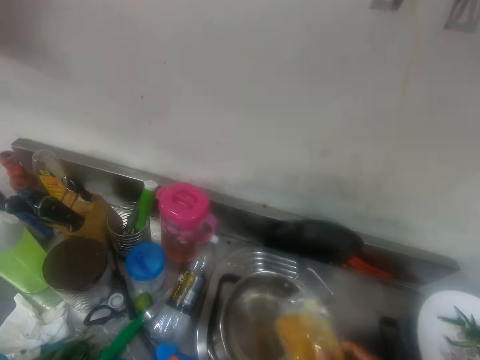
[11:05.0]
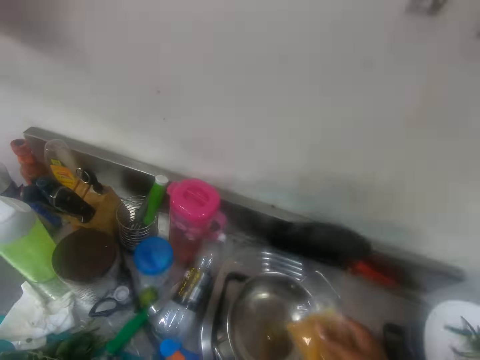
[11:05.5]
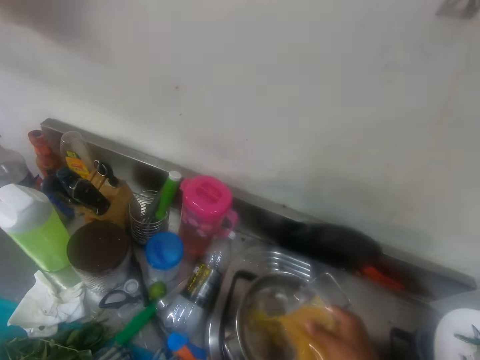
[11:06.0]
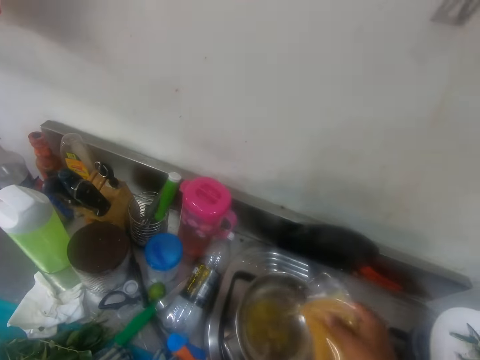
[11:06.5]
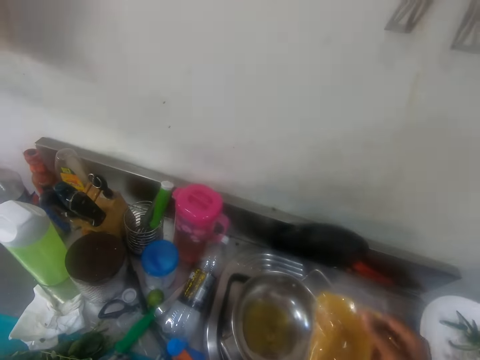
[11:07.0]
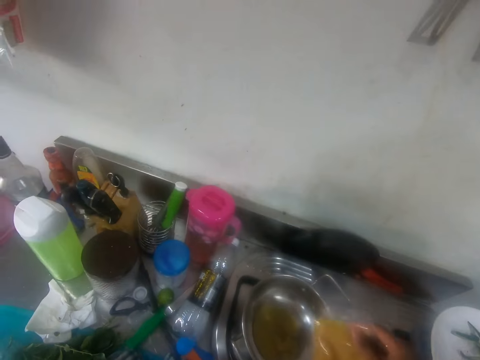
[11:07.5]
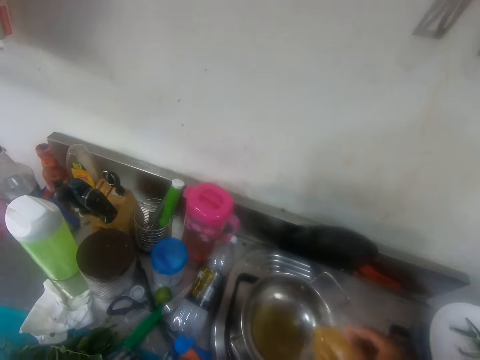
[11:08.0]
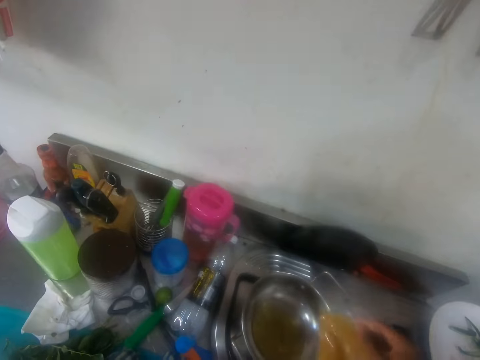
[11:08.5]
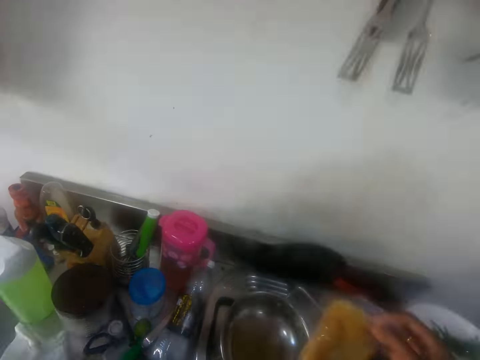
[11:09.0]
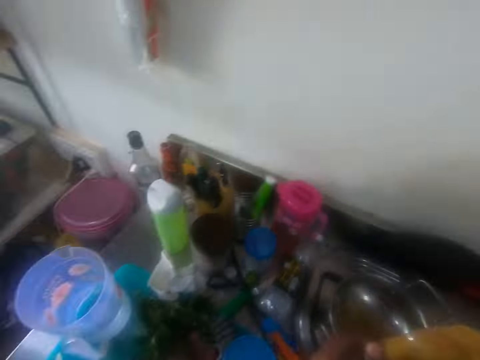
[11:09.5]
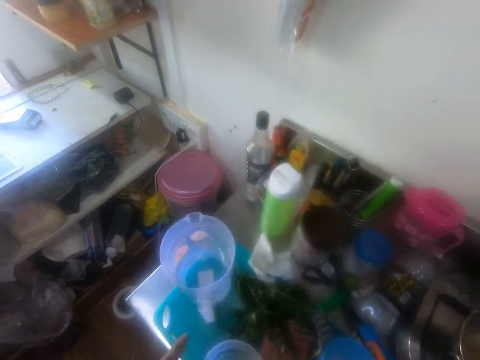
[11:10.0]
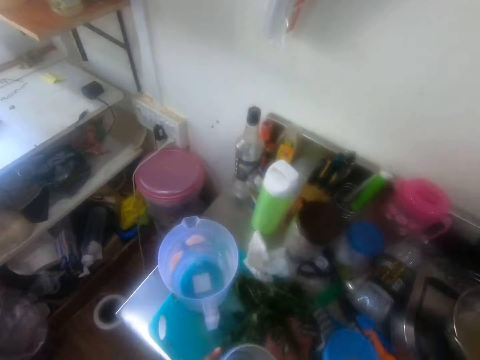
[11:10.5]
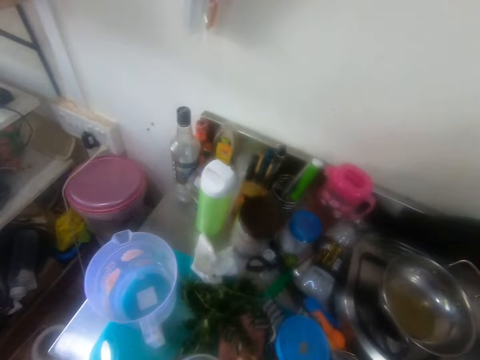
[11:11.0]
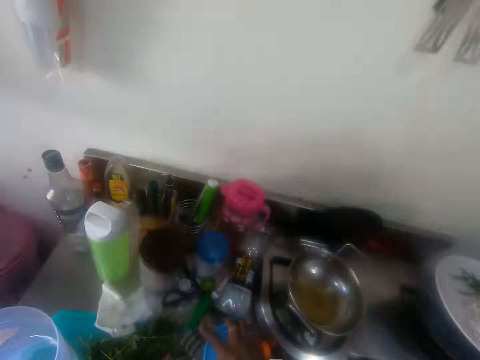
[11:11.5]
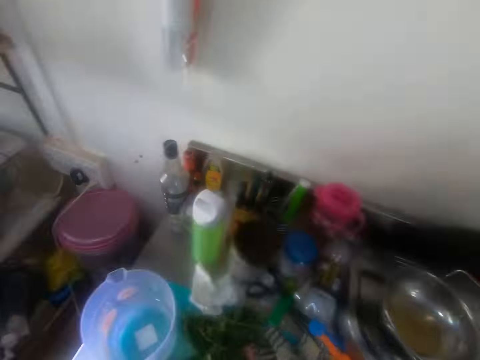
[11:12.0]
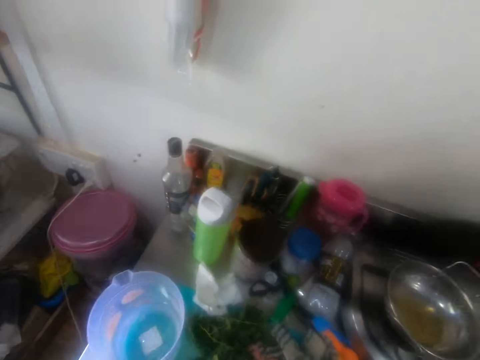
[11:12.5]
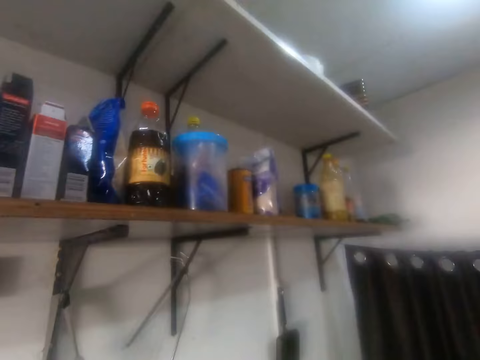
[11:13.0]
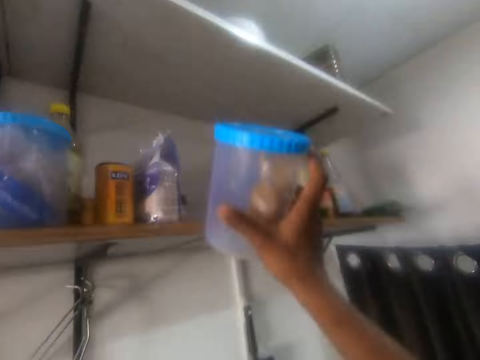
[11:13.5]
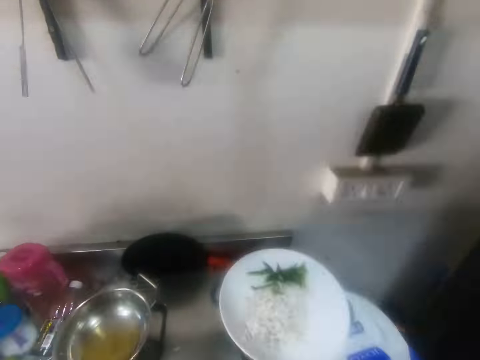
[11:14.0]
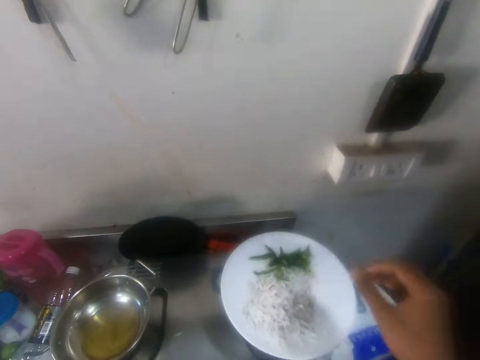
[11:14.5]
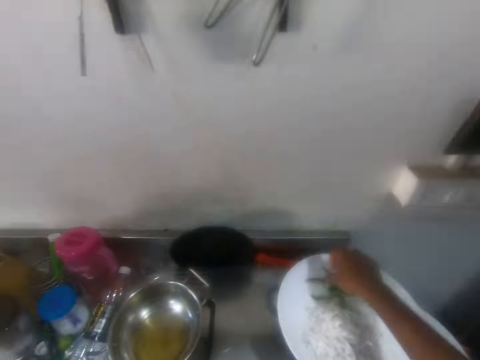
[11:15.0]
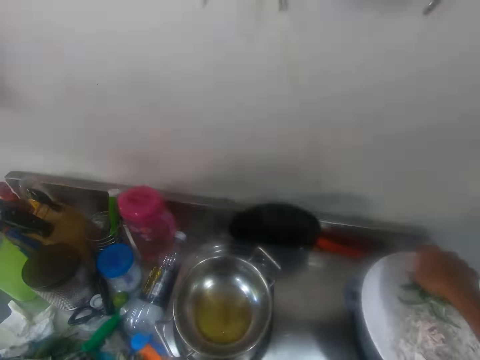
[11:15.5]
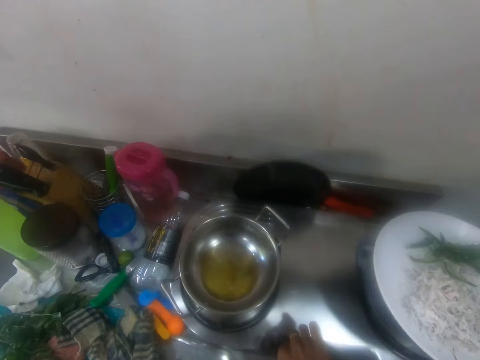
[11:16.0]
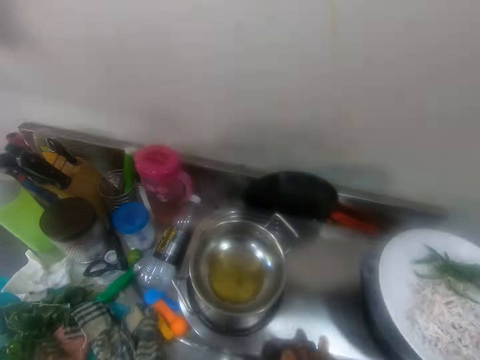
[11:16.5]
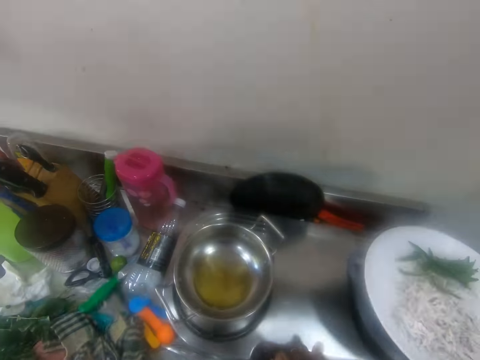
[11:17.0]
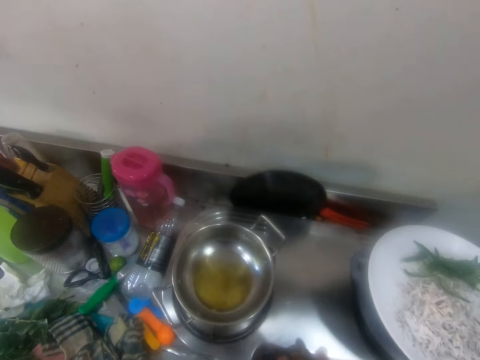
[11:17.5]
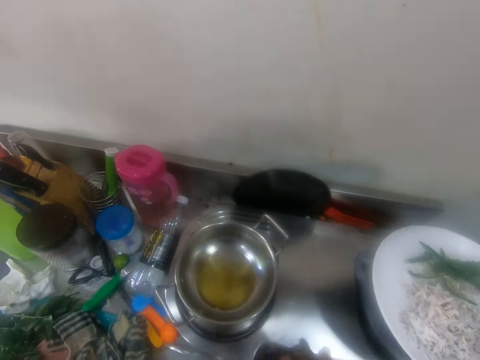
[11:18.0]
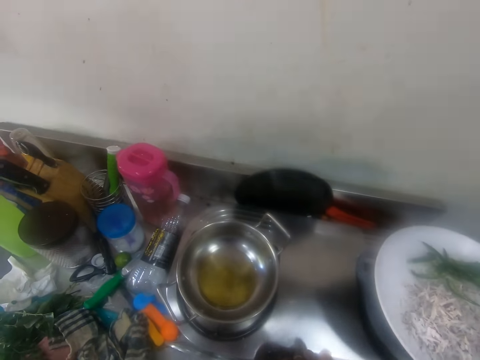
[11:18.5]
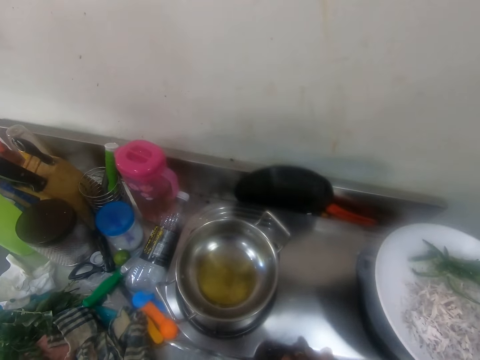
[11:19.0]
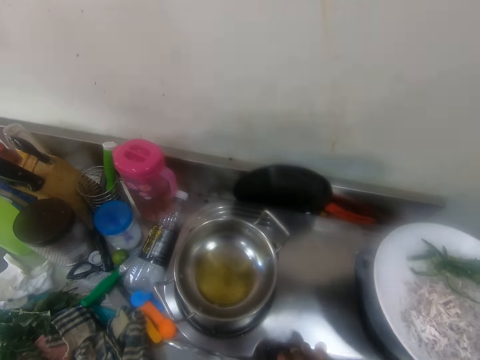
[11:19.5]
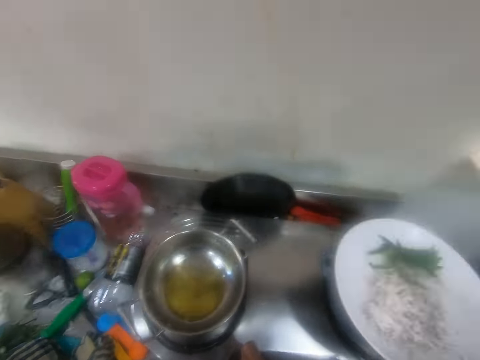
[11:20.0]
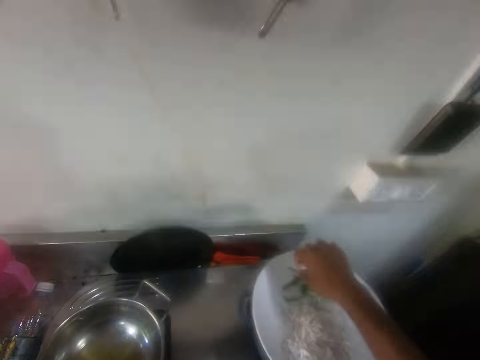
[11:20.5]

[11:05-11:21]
The camera wearer puts something in the pot with a paper. They look around. They hold the container on the countertop, pick up a container lid and close the container with its lid. They move around. They put the plastic tin in the cabinet. They put something in the plate. They hold something on the plate. They look around. They turn the cooker knob.

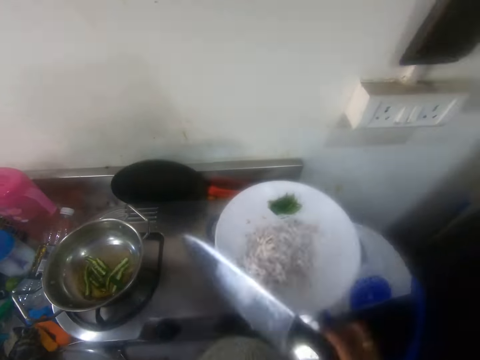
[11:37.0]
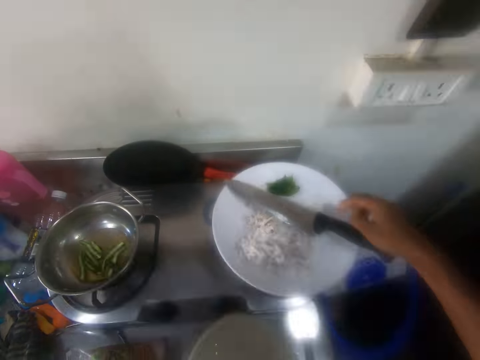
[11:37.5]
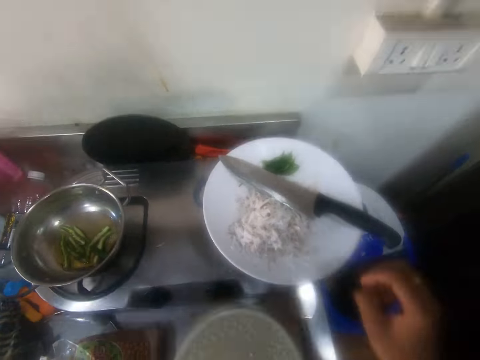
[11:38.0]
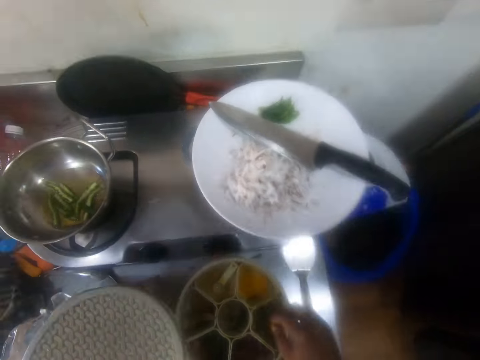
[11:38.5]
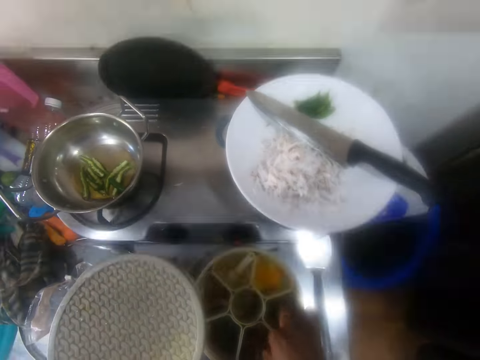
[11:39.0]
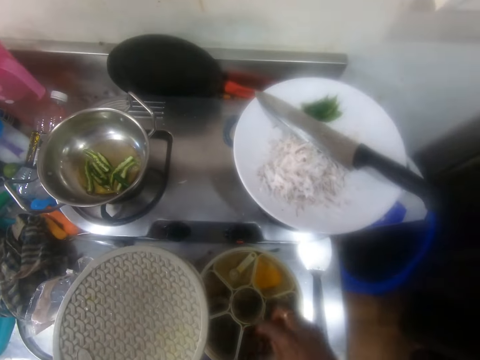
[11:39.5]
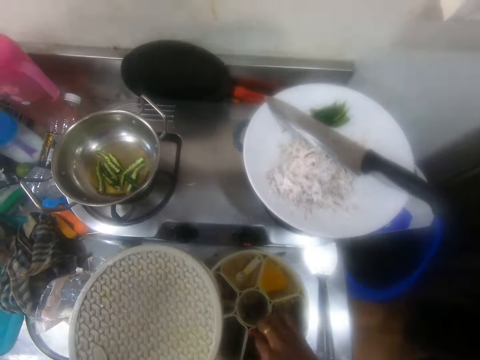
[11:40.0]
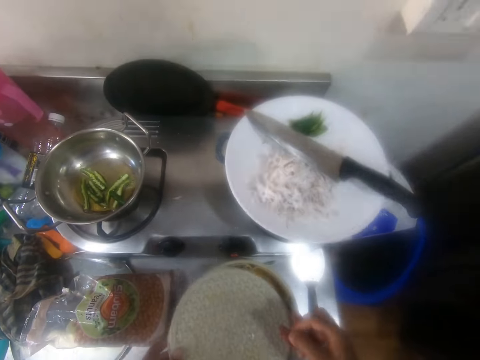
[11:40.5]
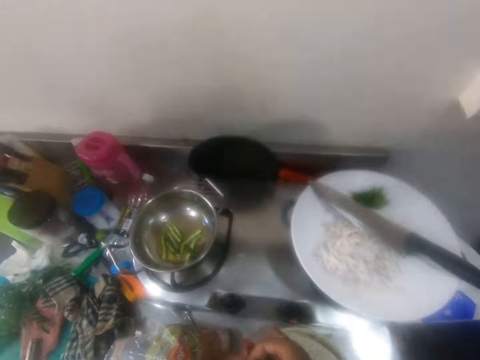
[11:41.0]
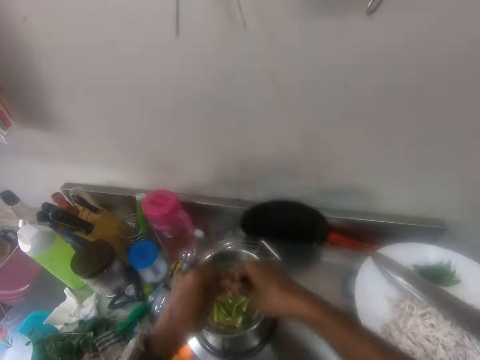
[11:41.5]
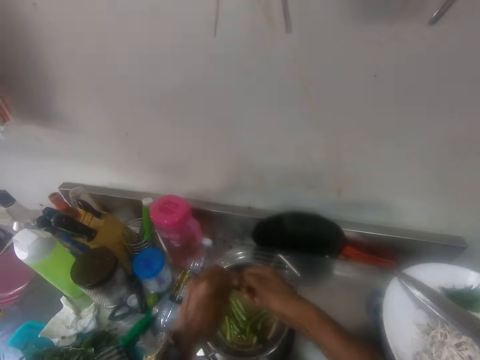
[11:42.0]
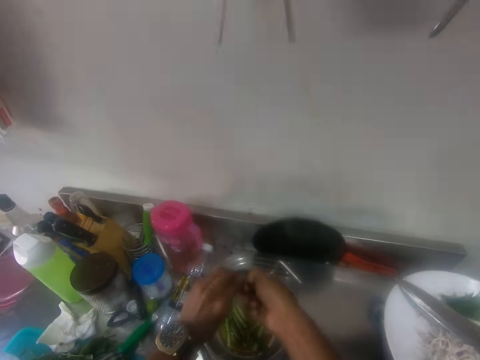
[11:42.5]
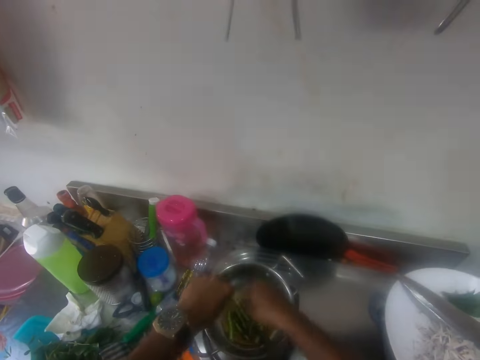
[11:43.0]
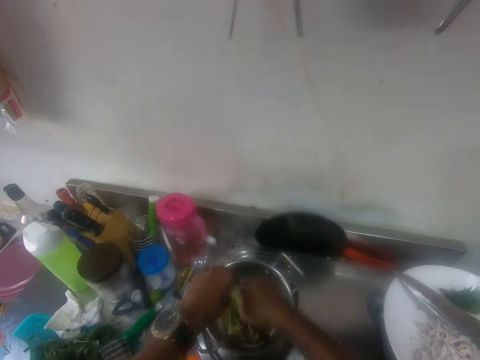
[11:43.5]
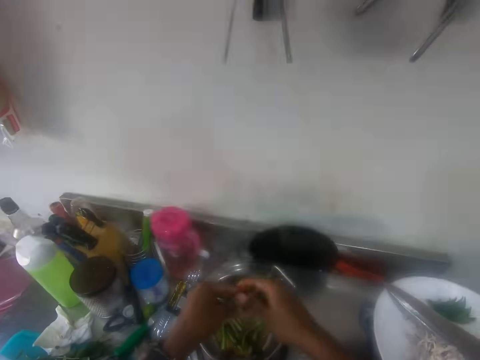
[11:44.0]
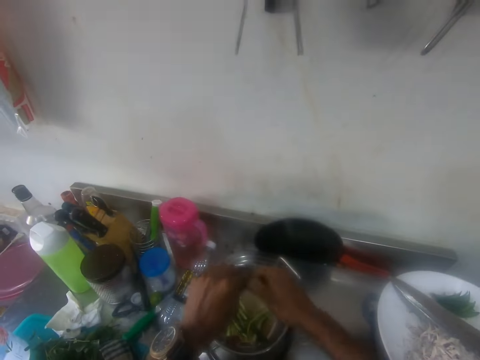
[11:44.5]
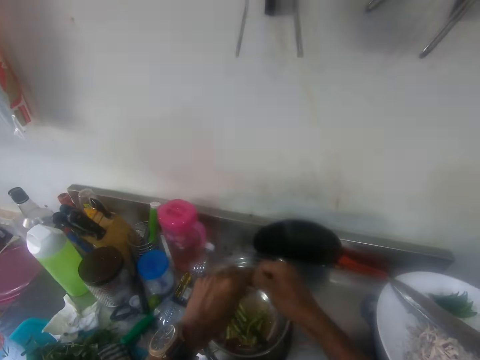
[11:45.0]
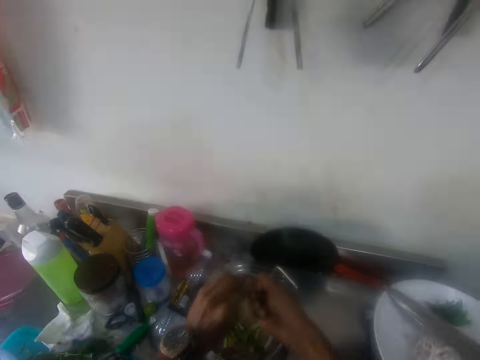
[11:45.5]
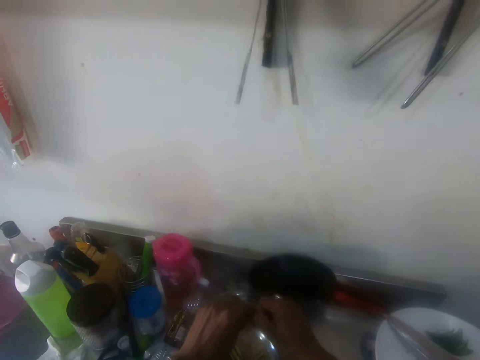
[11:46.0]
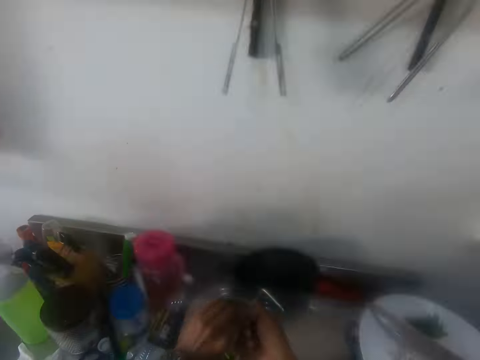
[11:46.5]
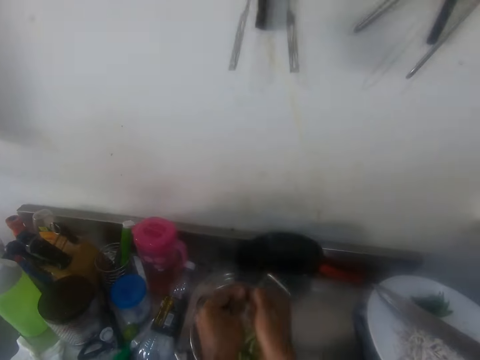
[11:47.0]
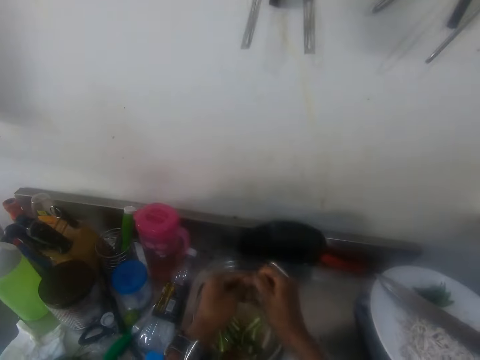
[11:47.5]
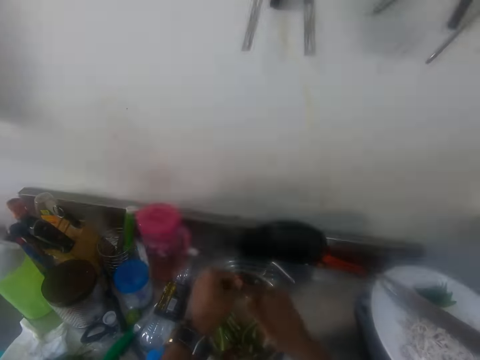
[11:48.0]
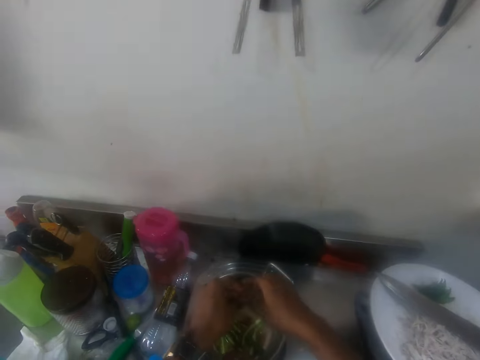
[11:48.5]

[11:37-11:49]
The camera wearer puts the knife on the plate on the table. He opens a spice container. He picks up spices in the bowl on the table. He closes the spice container. He cuts the spices in the cooking pot on the table with his hands. He puts the spices in the pot. He cuts the spices with his hand. He puts the spices in the pot.
